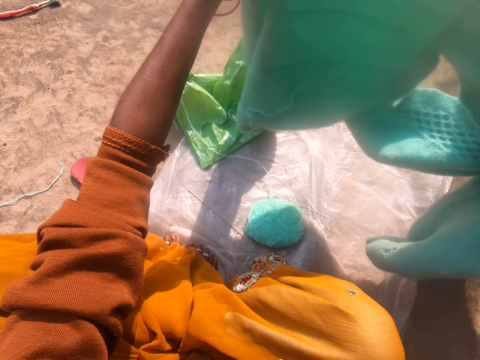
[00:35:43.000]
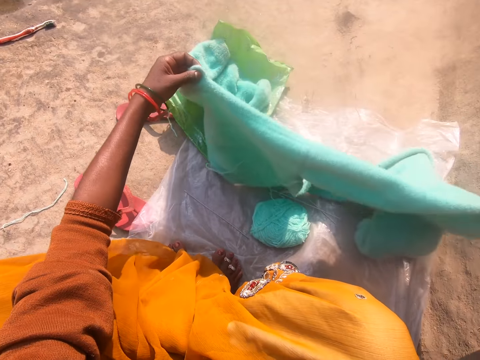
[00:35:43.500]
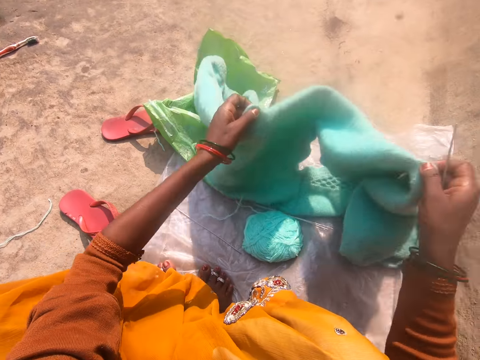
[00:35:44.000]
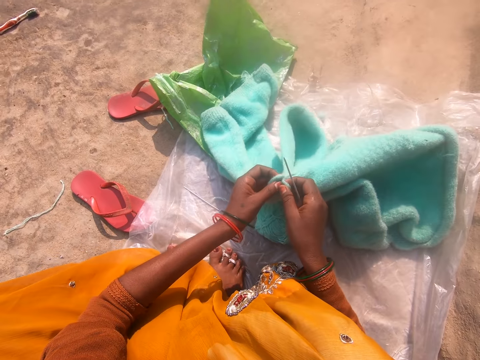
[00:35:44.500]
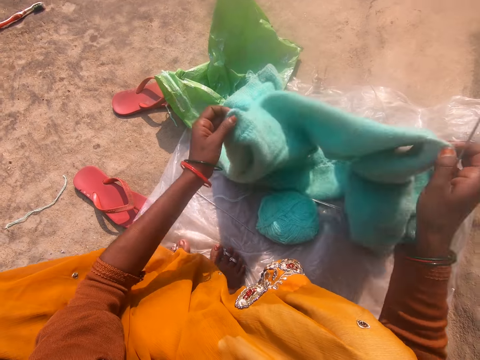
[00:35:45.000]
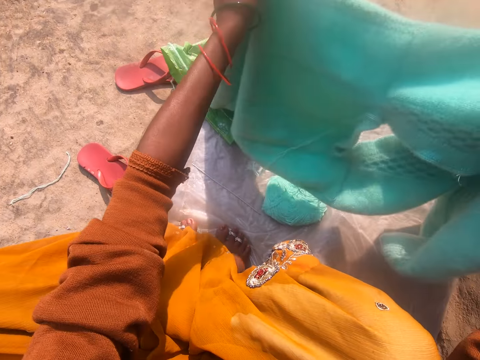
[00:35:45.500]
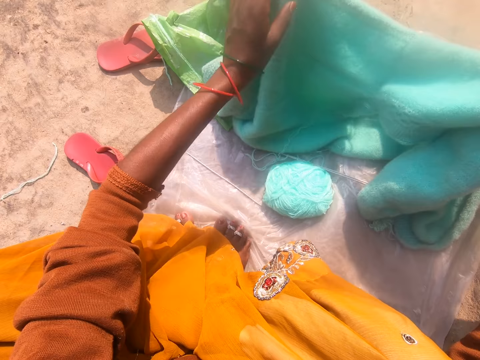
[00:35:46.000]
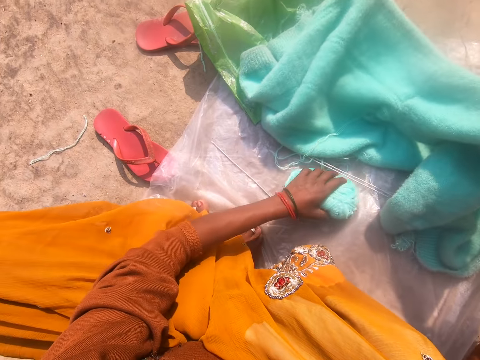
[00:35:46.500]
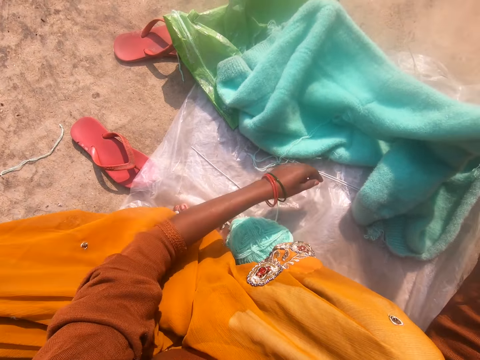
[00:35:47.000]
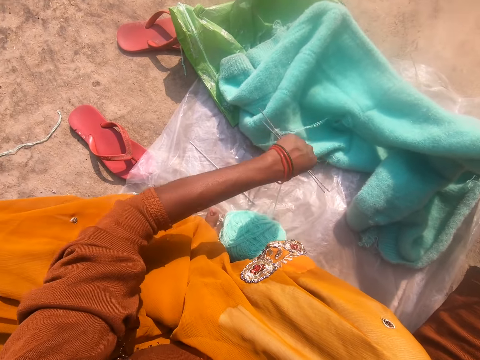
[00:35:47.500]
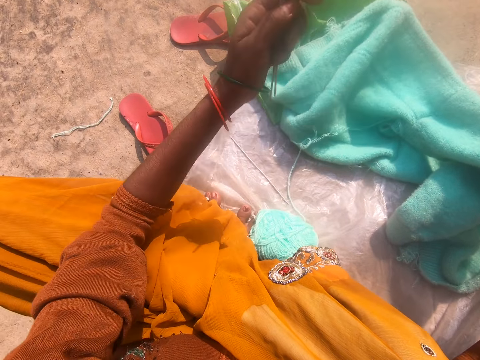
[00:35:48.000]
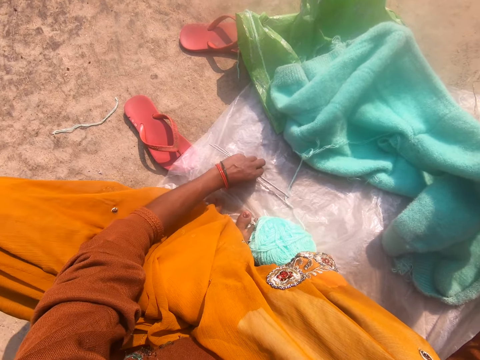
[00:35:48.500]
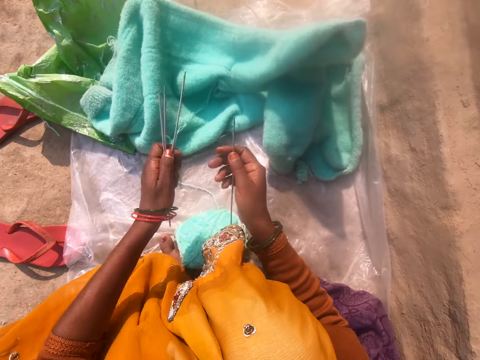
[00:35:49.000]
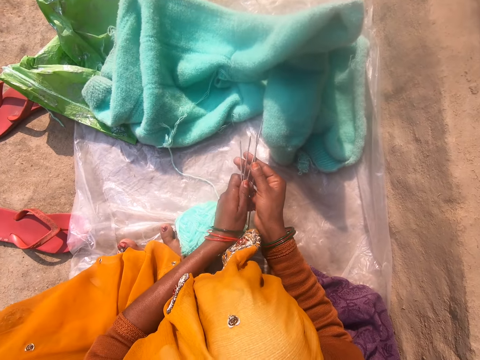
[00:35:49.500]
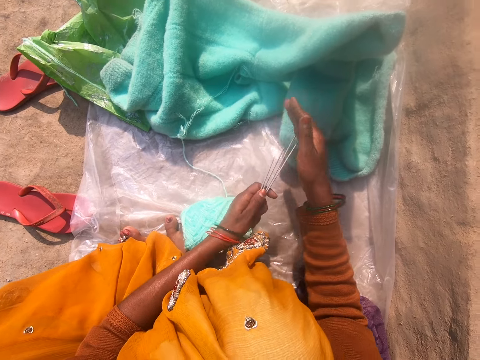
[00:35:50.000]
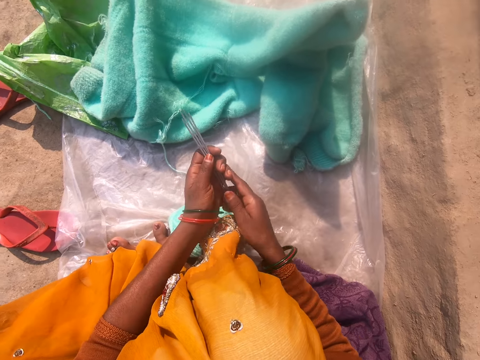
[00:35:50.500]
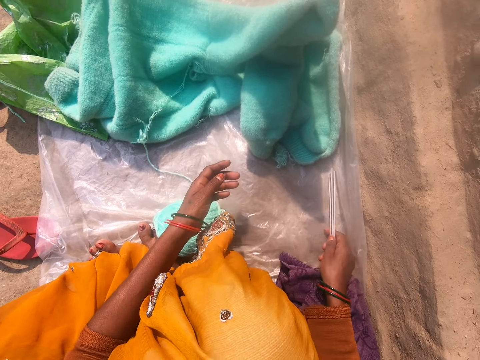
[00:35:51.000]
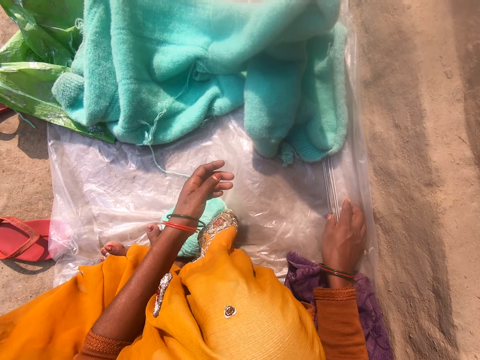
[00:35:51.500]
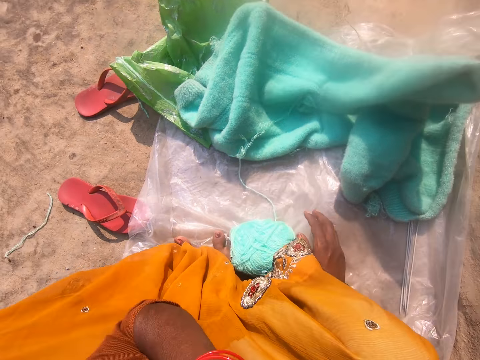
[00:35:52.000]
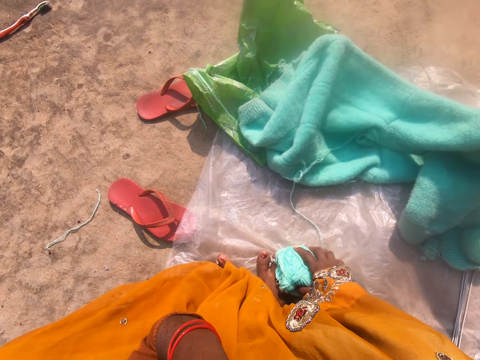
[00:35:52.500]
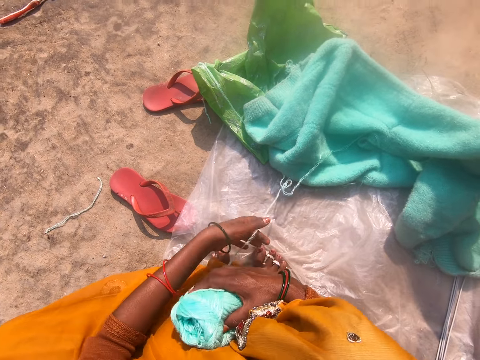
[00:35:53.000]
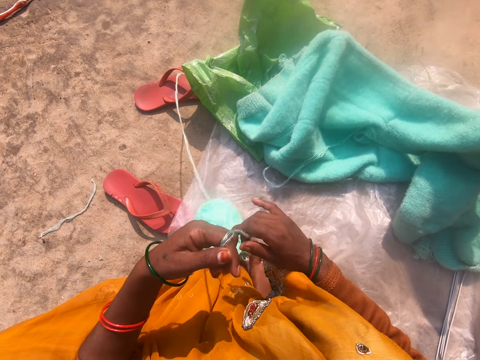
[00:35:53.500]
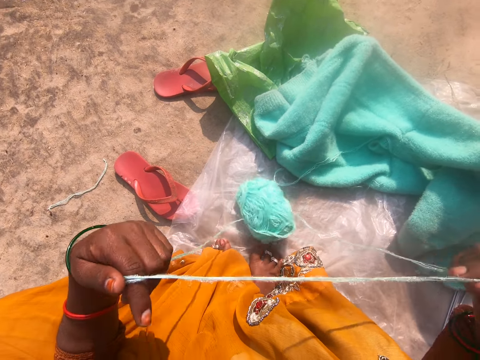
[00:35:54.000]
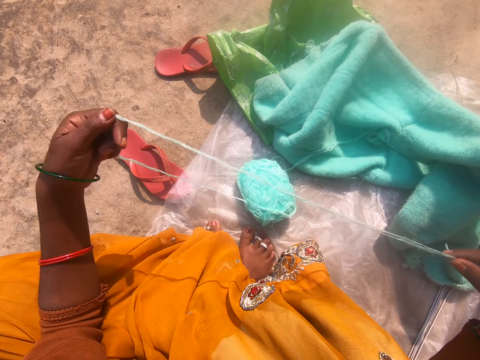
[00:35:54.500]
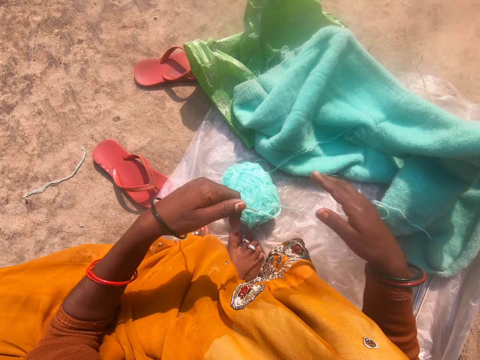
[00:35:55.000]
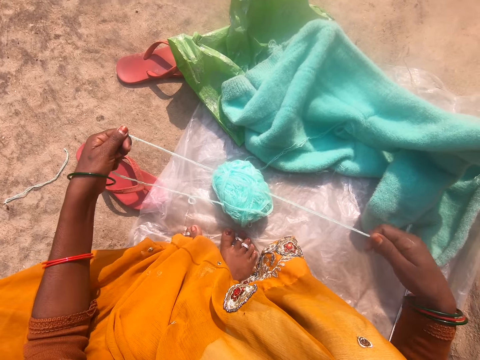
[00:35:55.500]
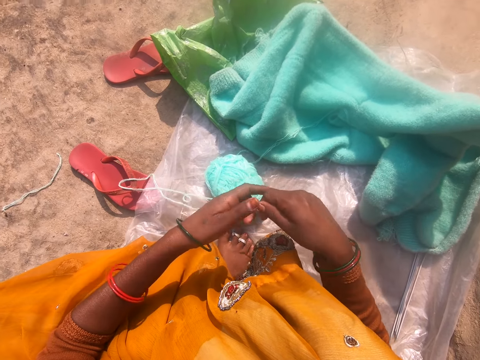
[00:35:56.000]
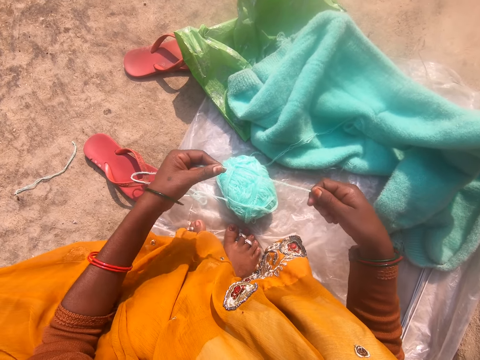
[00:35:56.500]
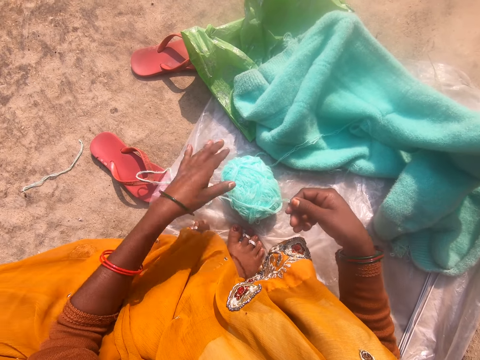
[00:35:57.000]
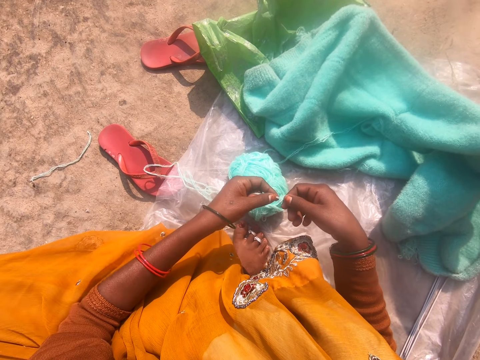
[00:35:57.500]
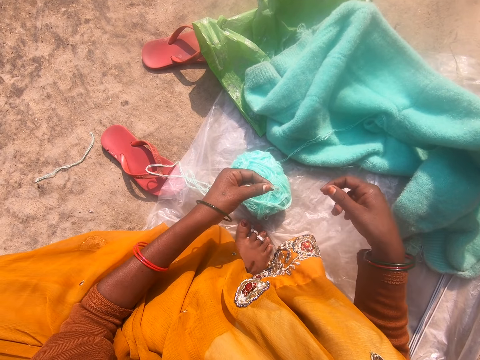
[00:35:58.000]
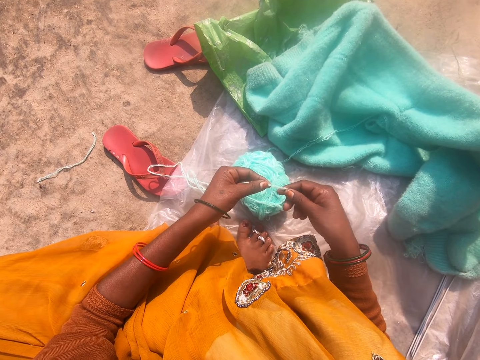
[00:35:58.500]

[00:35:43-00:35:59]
The camera wearer folds the cardigan with both hands. She rests the cardigan on the polythene sheet with her hand. She moves a yarn on the polythene sheet with her hand. She takes the thread. She picks two needles or crochet hooks on the polythene sheet with her hand. She drops the thread. She picks a needle on the polythene sheet with her hand. She takes another crochet hook. She drops the garment. She holds the crochet hooks and arranges the crochet hooks. She drops a bundle of needles on the polythene sheet with her hand. She adjusts the camera. She touches her face with her hand. She moves the yarn on the polythene sheet with her hand. She picks the thread. She pulls out wool from the yarn with her hand. She straightens the wool with both hands.

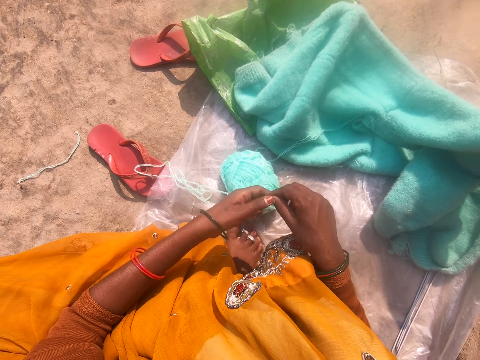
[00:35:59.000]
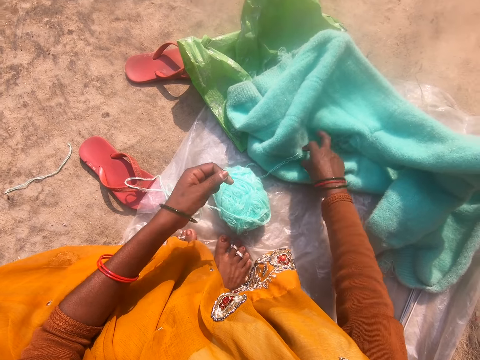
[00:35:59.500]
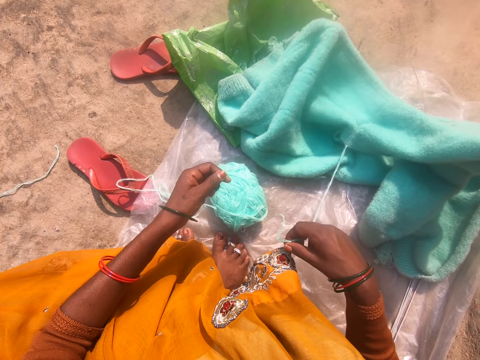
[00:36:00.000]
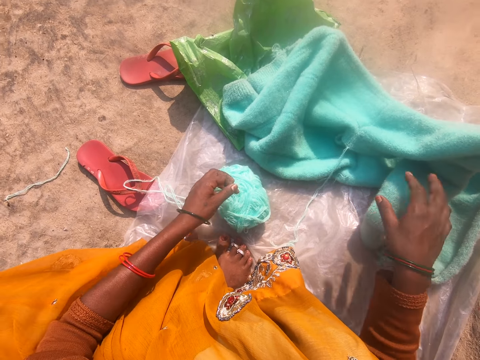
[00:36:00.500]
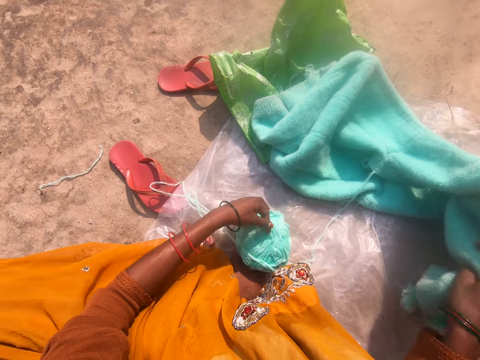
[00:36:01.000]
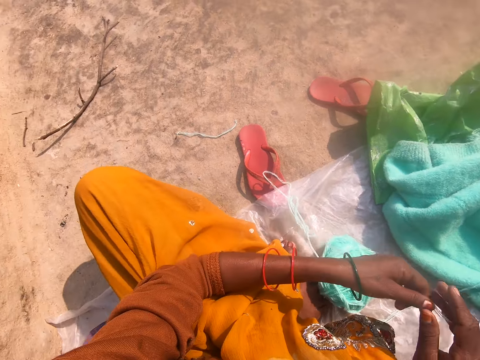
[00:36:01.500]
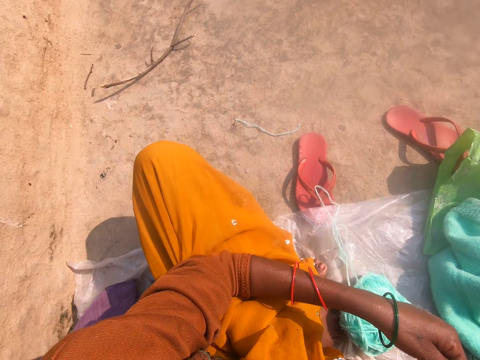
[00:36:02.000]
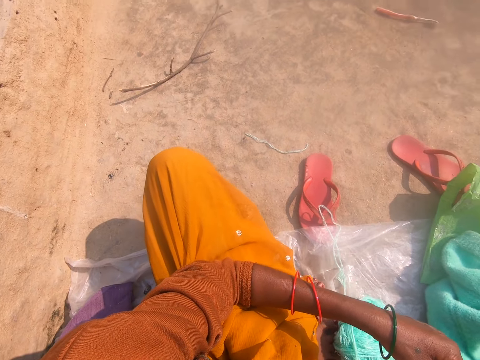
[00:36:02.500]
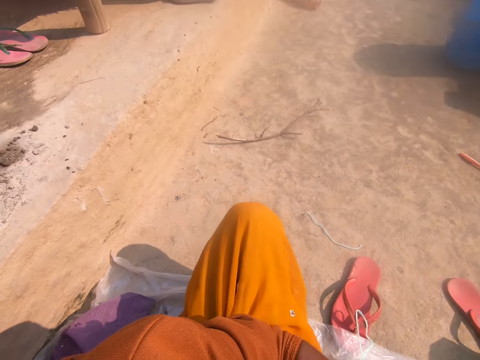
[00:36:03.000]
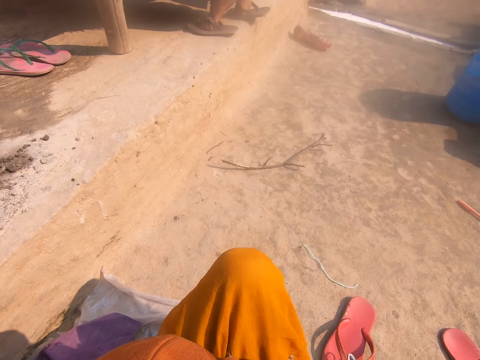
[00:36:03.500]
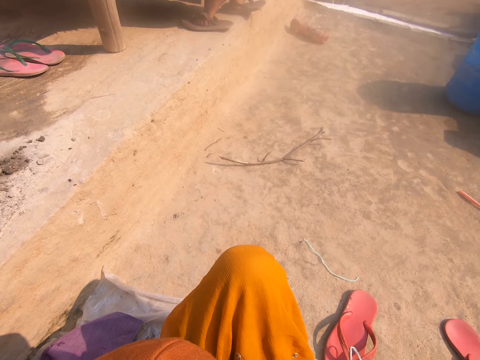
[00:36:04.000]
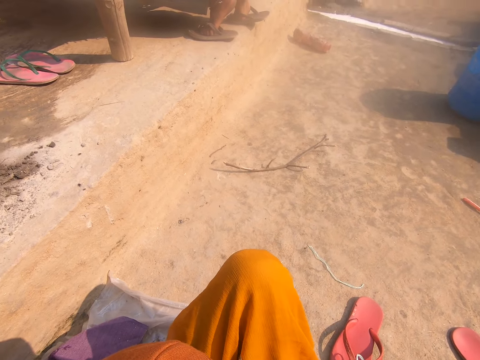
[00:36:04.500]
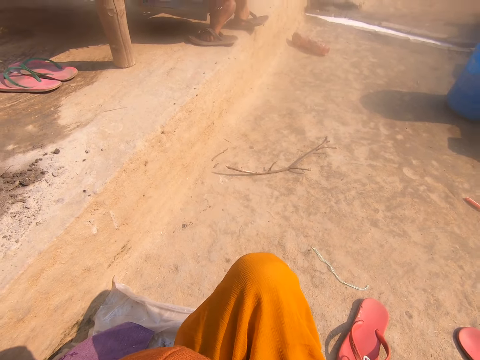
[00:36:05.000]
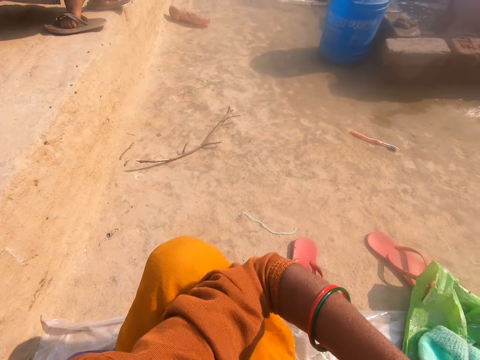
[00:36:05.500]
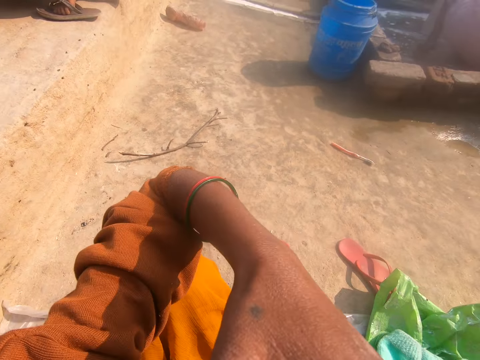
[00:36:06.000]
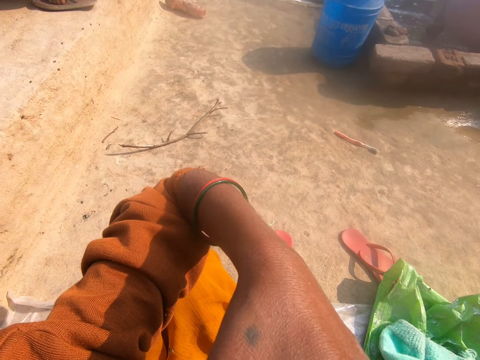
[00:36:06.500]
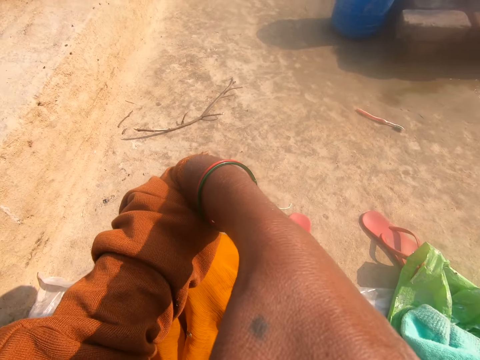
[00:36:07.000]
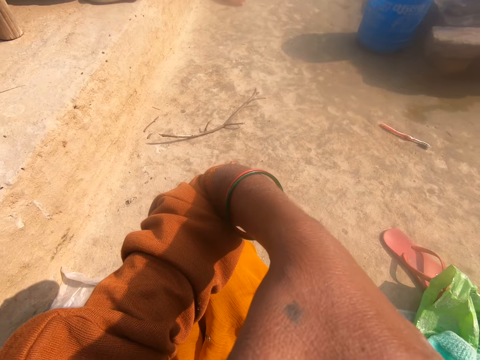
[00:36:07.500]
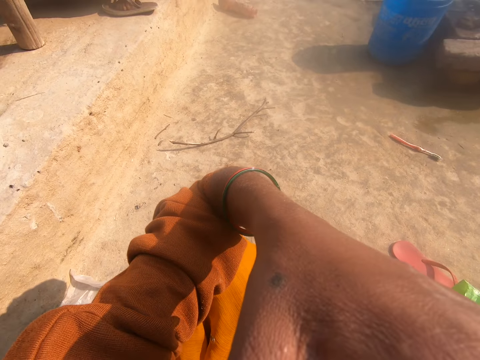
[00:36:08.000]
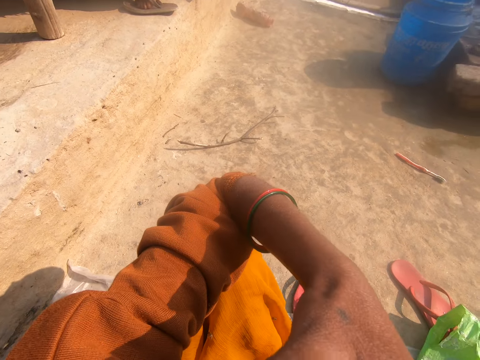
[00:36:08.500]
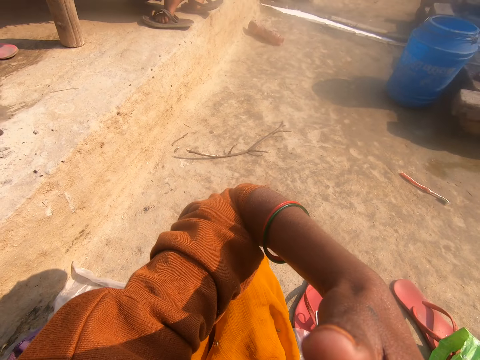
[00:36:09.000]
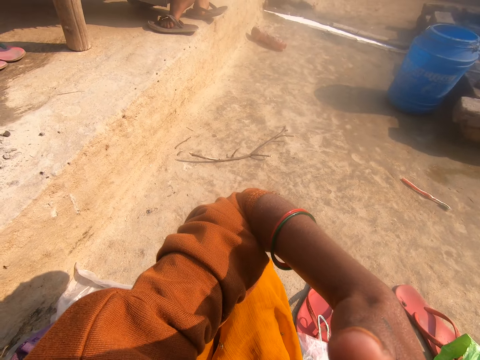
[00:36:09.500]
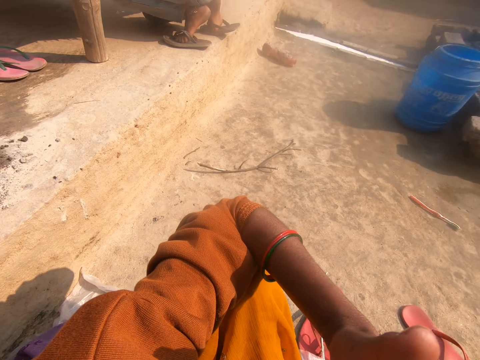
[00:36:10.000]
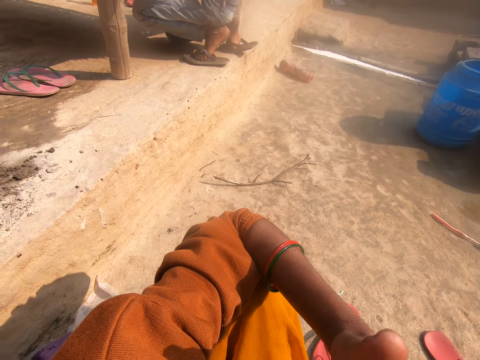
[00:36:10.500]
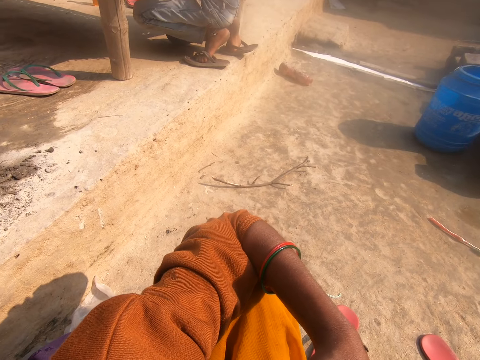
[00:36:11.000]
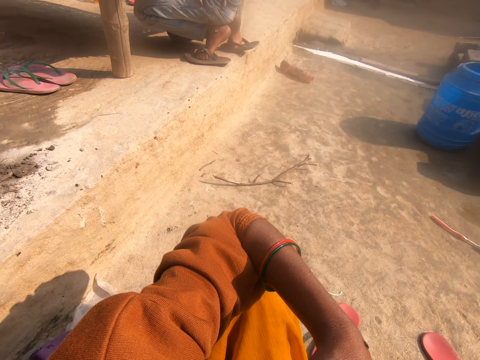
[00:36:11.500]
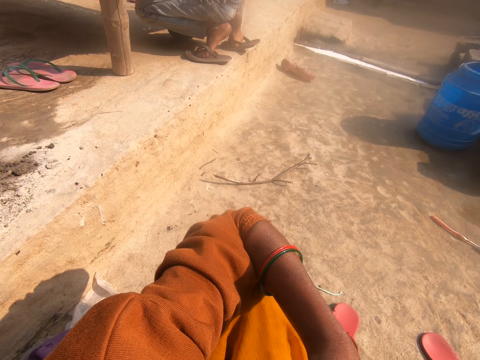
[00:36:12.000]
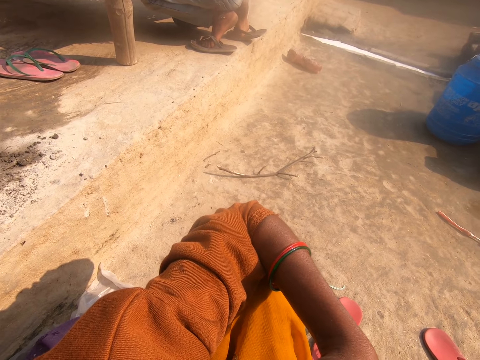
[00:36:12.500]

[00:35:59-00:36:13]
The camera wearer picks the thread. She adjusts the cardigan on the polythene sheet with her hand. She pulls the thread and takes the garment. She holds the thread. She looks around. She touches her face with her hand. She adjusts the camera.
